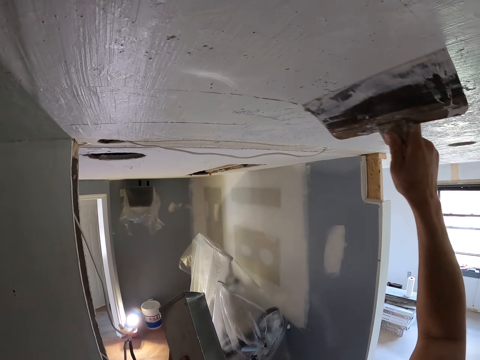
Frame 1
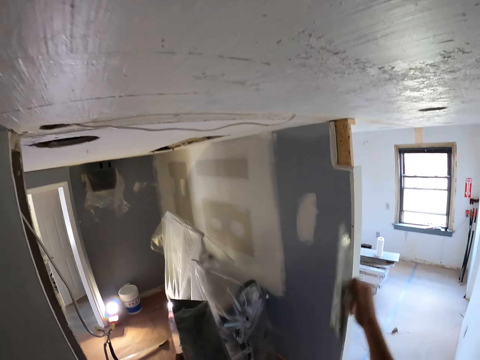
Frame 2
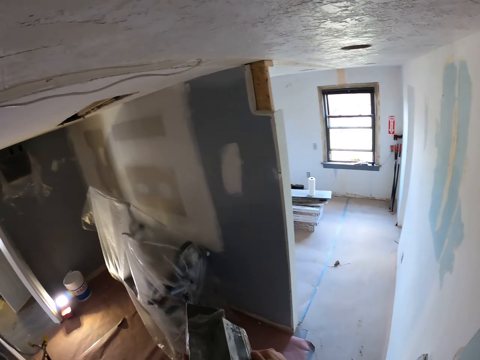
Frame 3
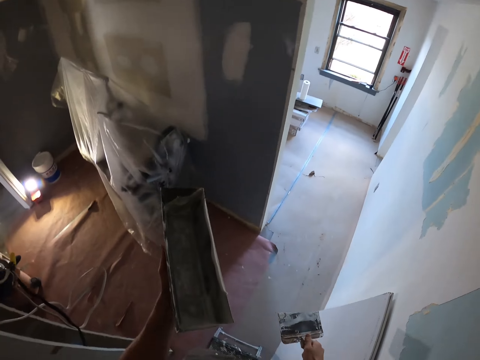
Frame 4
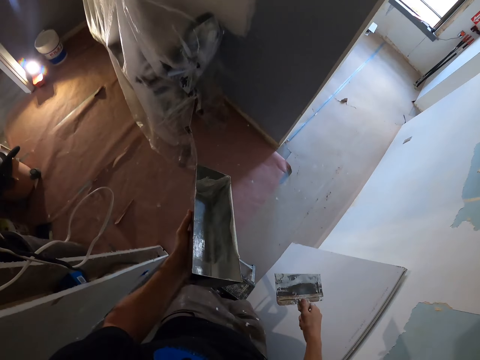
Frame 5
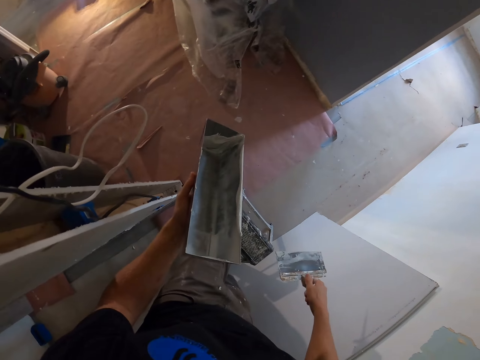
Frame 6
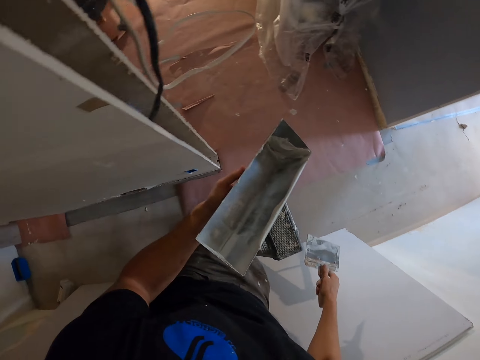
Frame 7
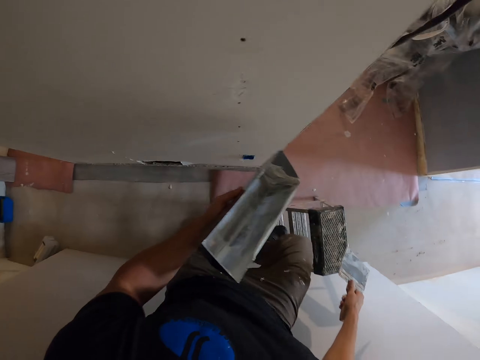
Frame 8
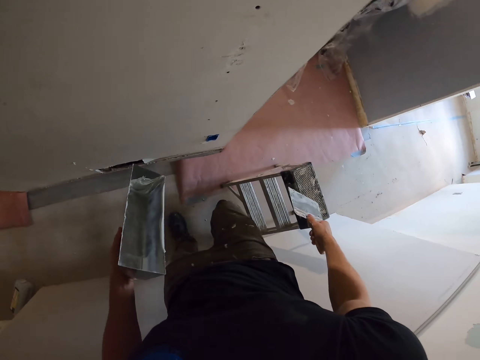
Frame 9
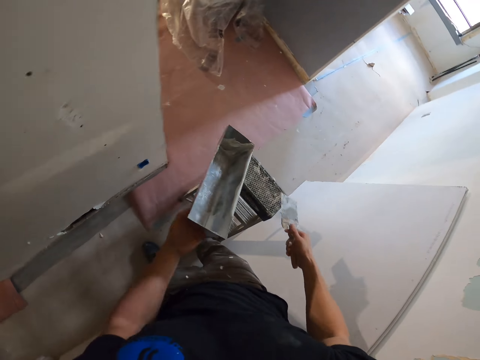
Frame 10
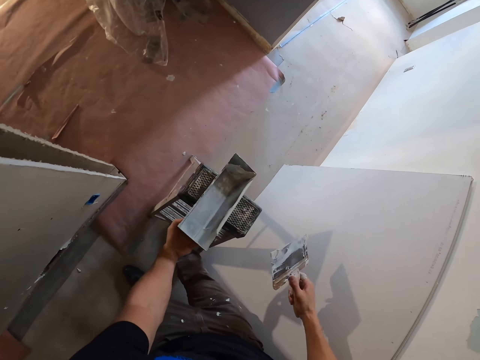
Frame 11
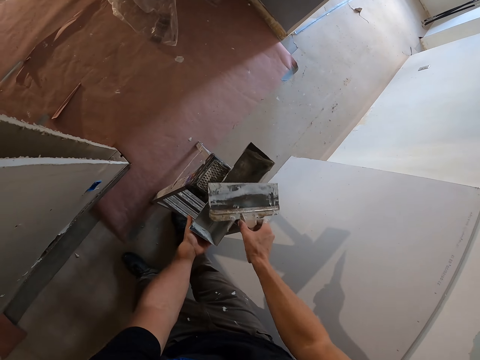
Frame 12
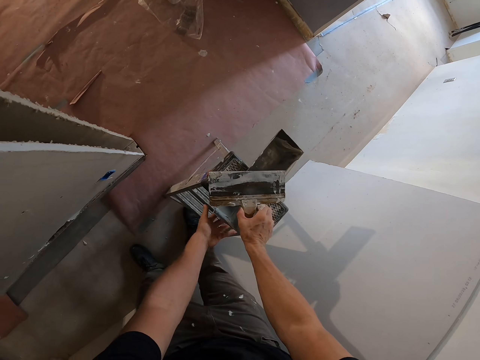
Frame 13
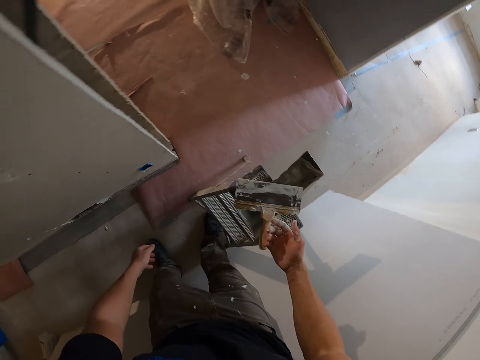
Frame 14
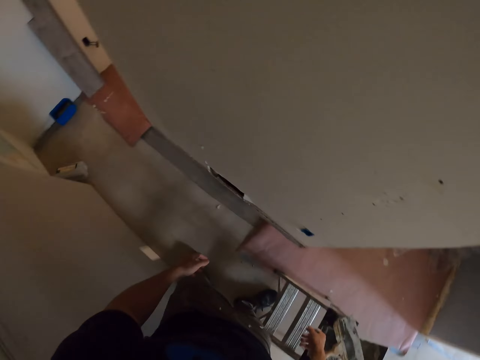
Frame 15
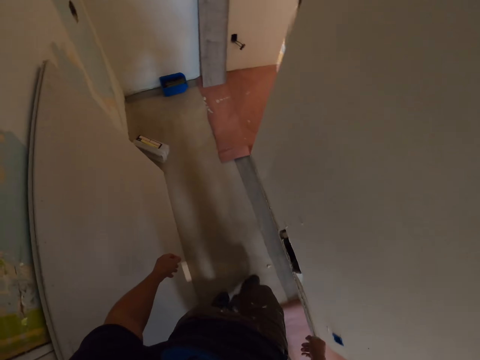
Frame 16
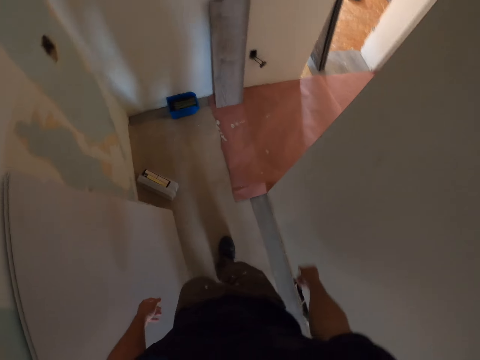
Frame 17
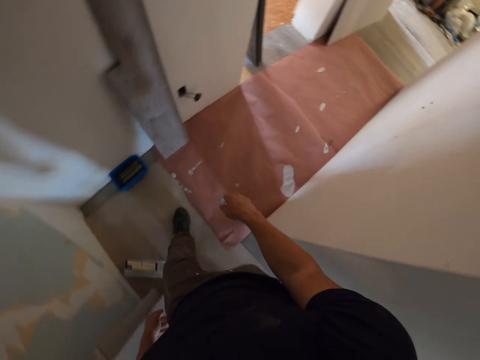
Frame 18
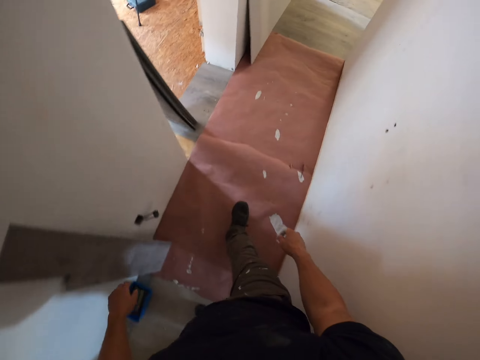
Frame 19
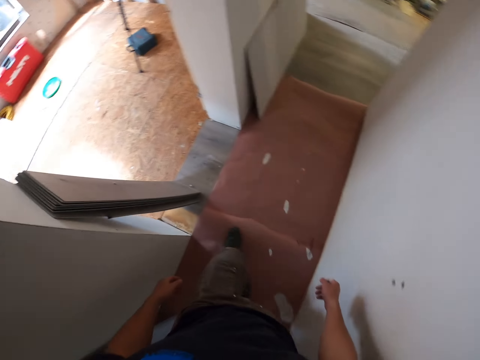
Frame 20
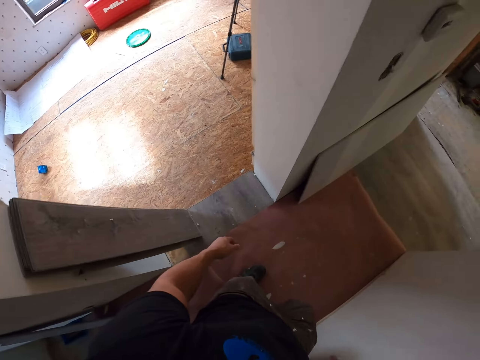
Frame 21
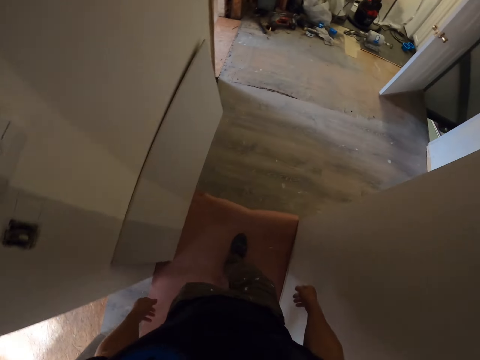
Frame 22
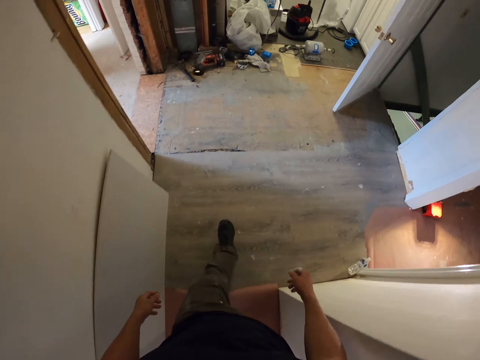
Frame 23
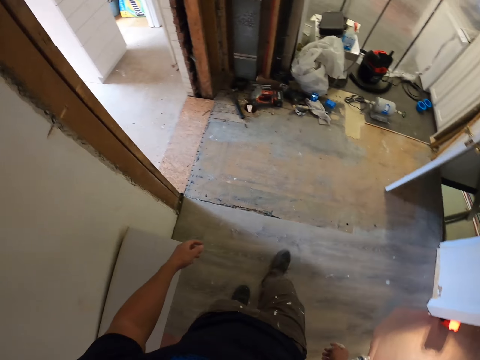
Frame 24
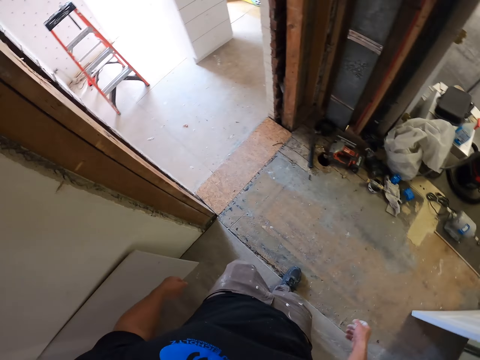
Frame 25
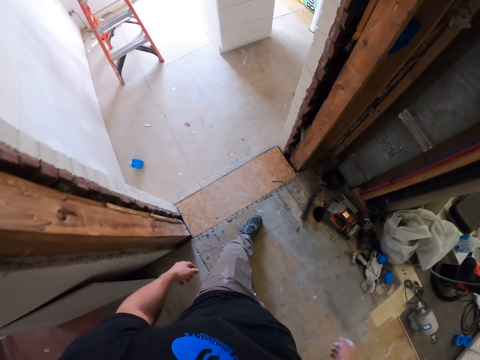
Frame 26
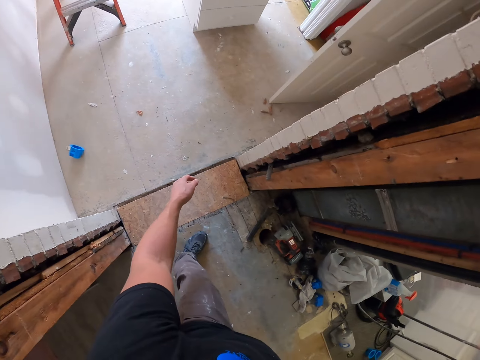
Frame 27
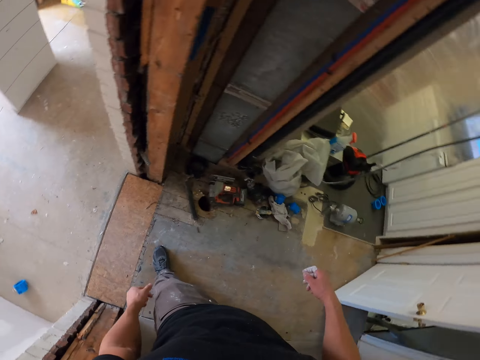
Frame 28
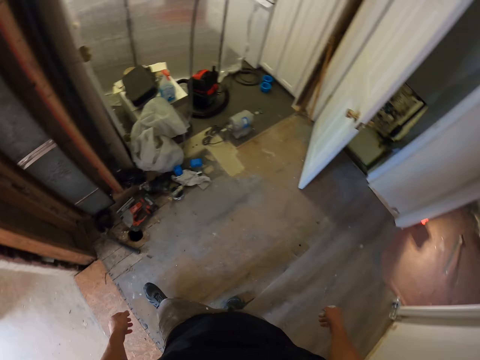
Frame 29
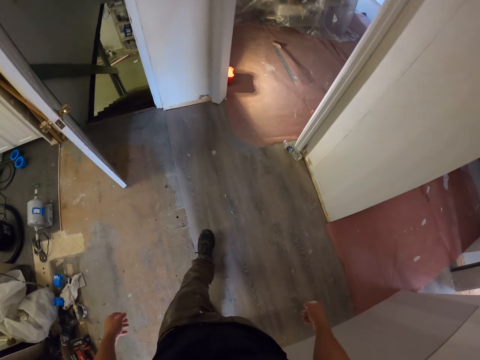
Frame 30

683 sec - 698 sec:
The camera wearer climbs down the ladder. They put the flat and paint holder on the ladder. They walk to another room.

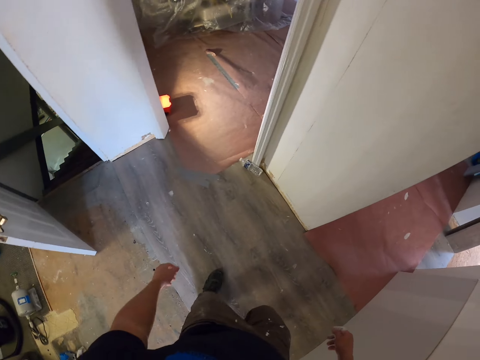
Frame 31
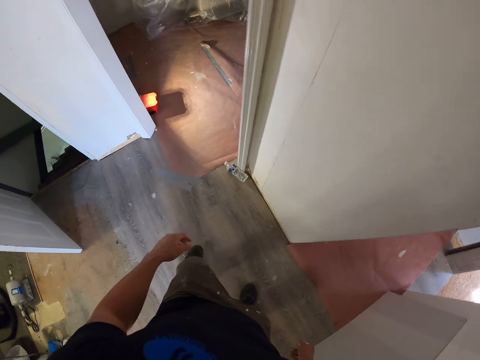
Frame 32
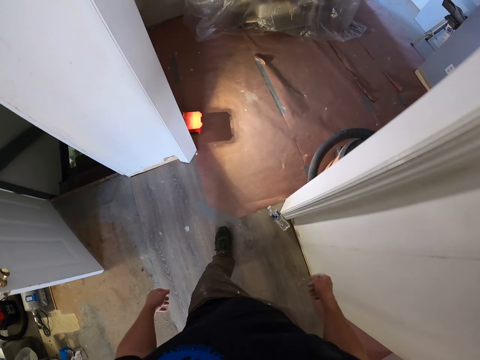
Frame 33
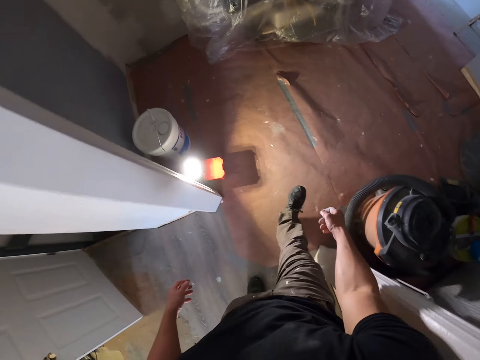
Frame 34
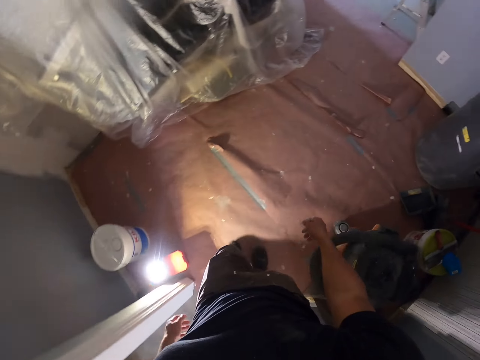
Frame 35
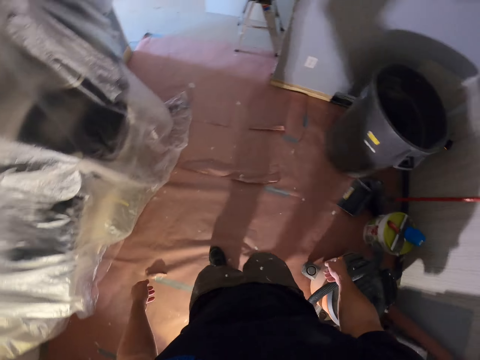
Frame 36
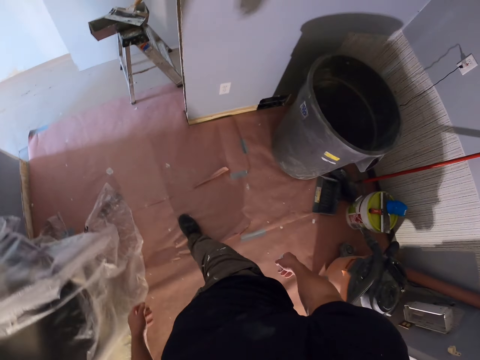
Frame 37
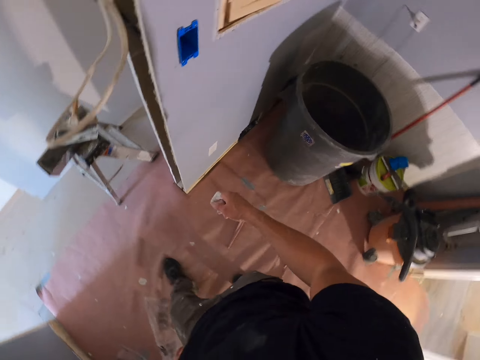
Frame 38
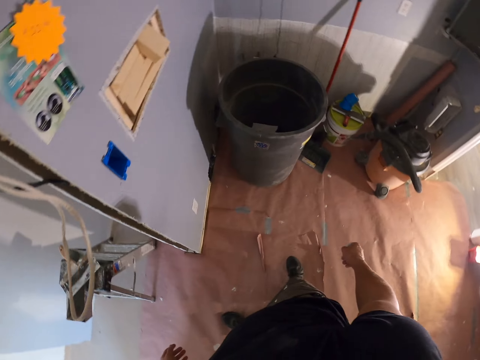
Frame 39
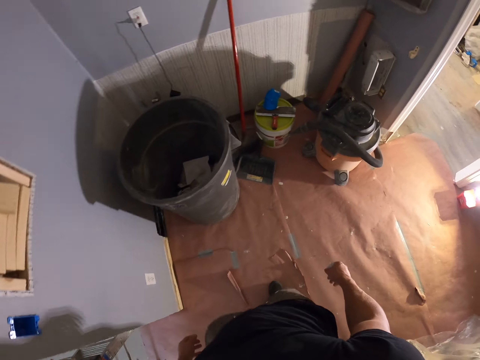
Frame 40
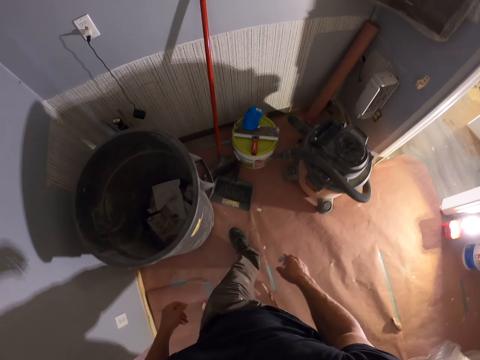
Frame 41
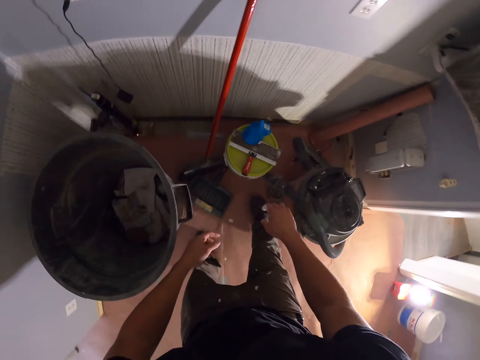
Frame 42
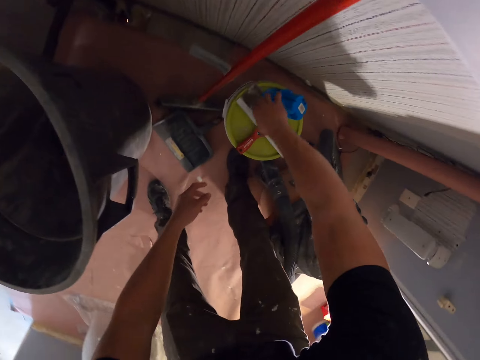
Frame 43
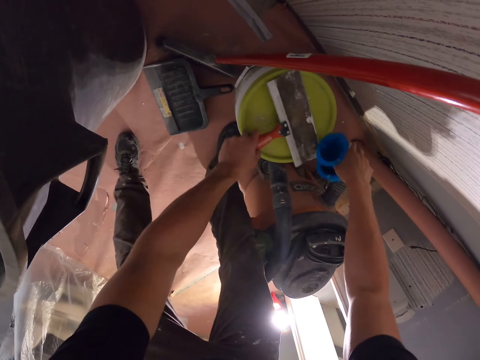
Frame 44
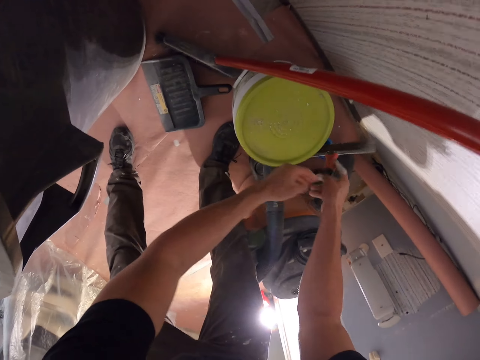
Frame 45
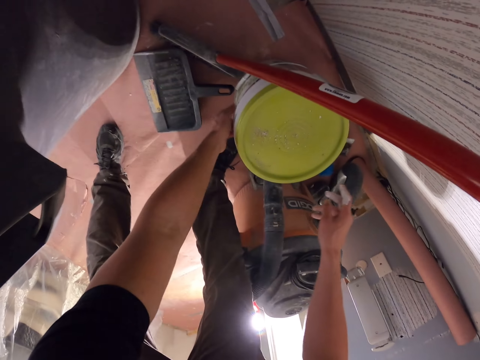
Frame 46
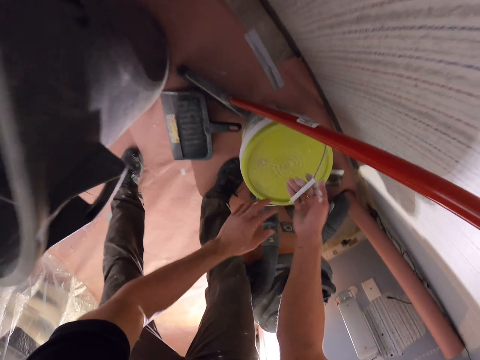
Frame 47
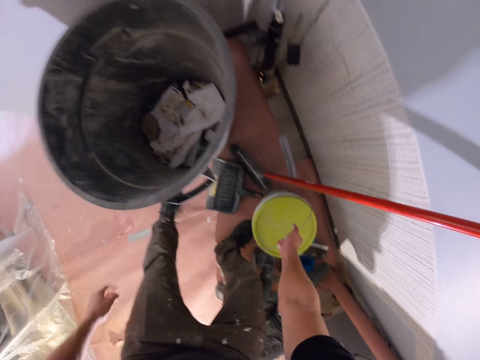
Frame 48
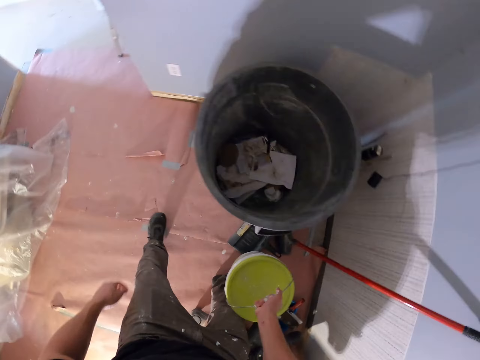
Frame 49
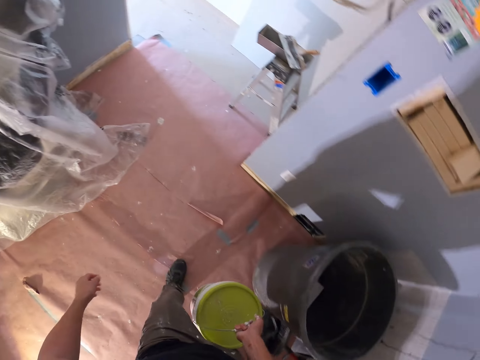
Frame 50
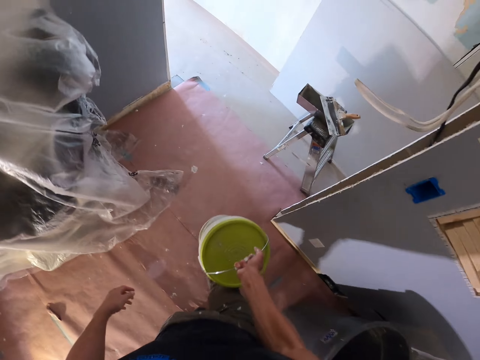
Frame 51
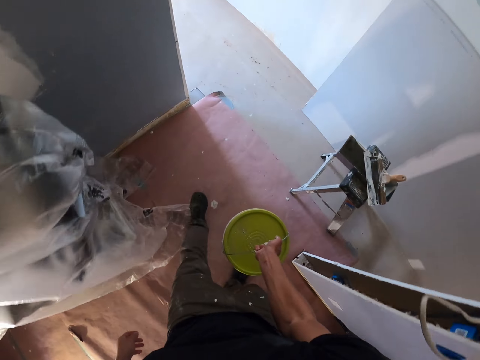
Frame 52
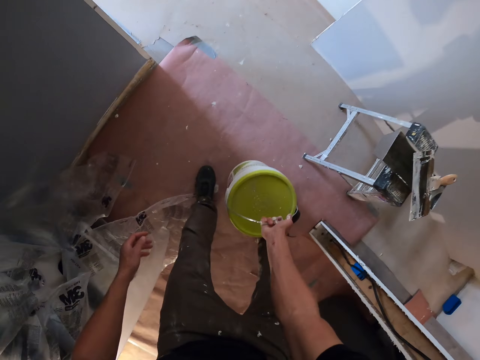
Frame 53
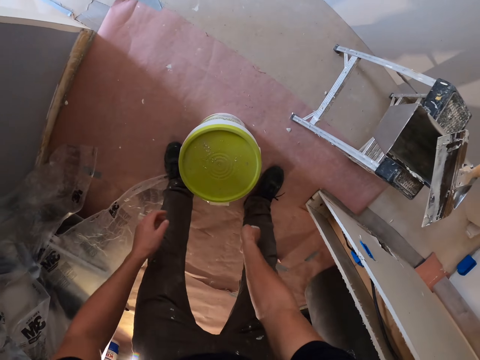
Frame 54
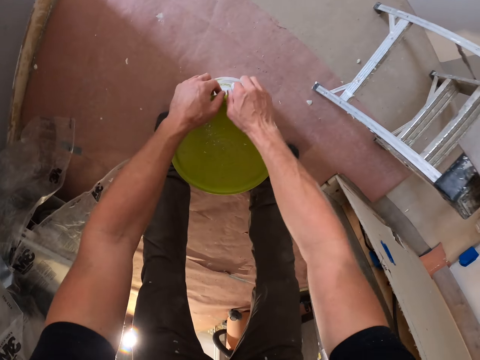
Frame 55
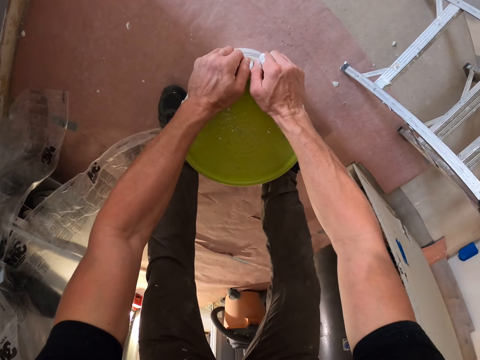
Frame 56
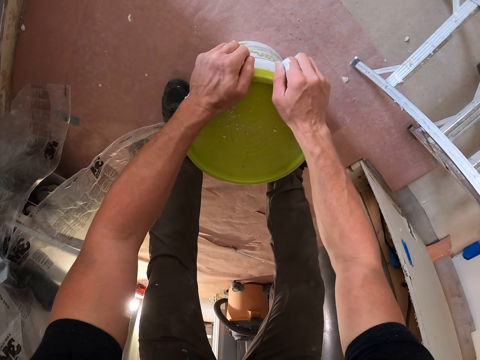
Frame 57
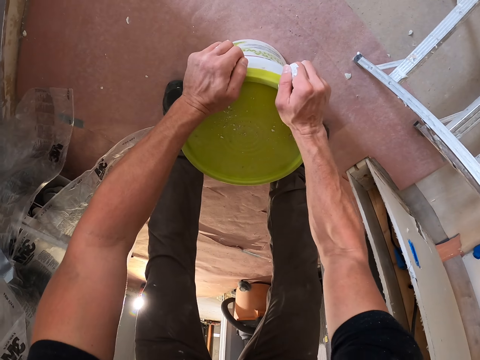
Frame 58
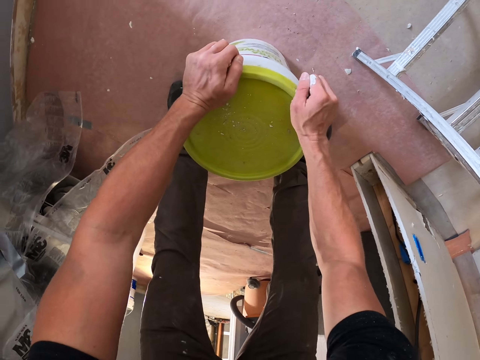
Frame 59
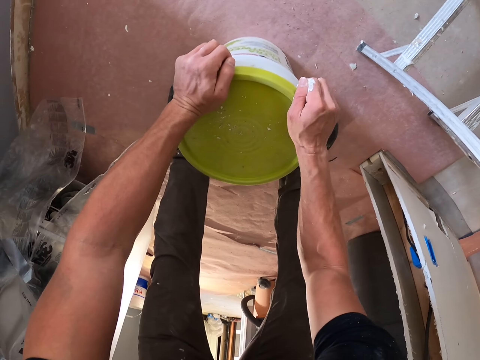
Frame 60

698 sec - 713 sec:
The camera wearer puts a small container and a skim coat towel on the floor. He picks up a bucket of plaster with him. He puts the plaster bucket down. He opens the bucket of plaster.
